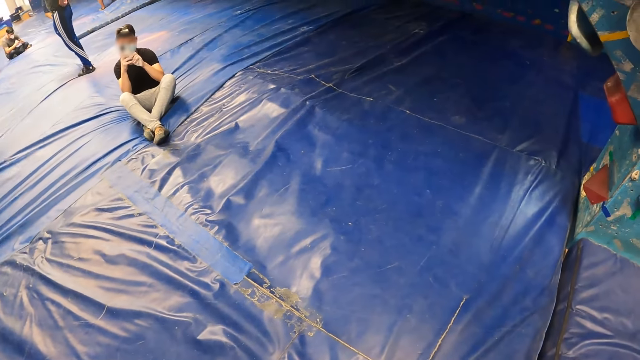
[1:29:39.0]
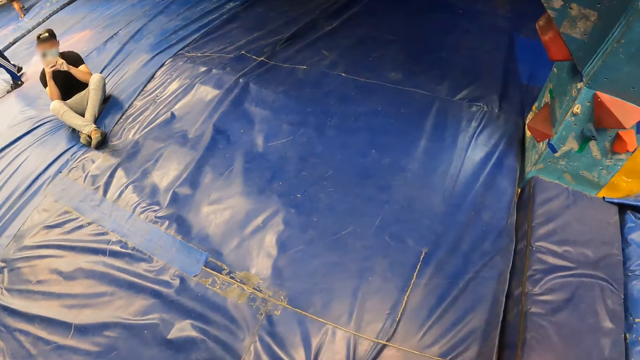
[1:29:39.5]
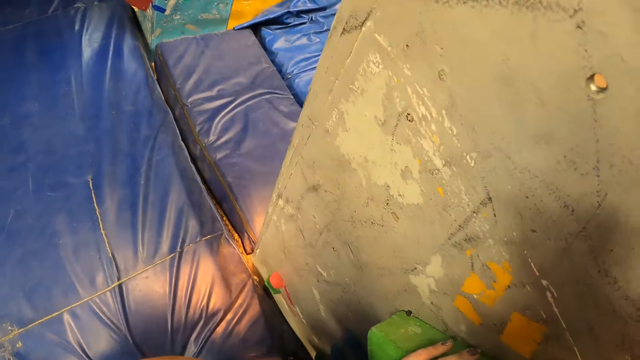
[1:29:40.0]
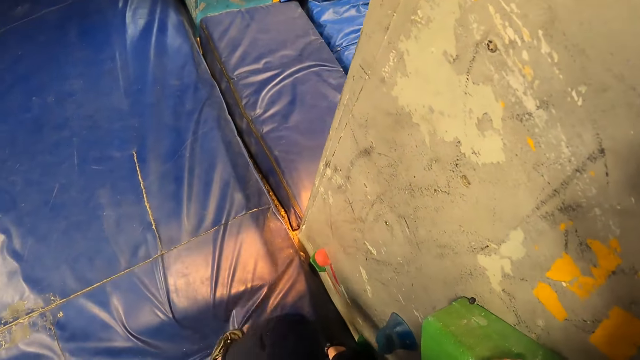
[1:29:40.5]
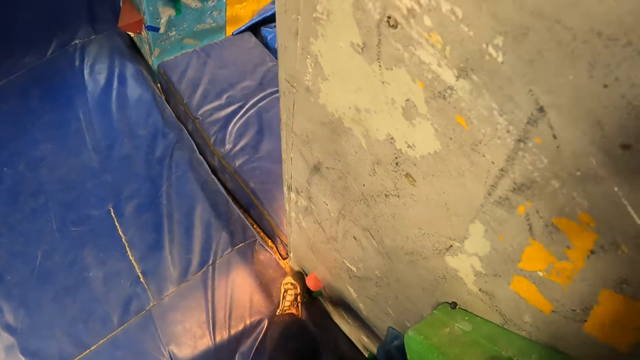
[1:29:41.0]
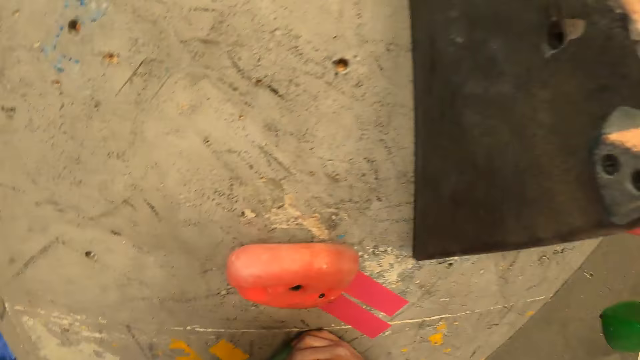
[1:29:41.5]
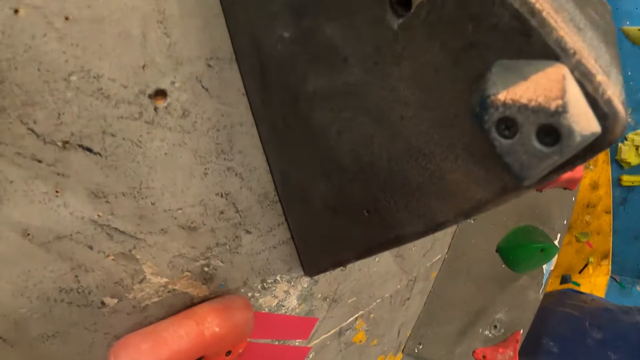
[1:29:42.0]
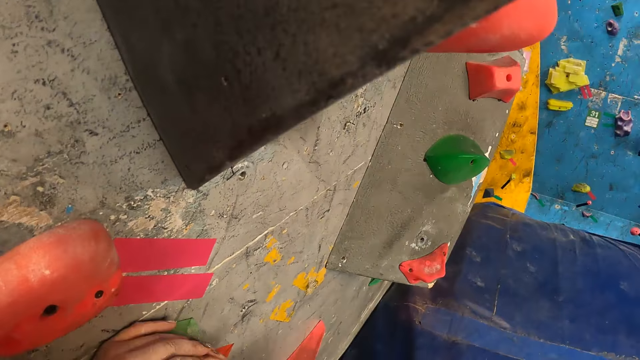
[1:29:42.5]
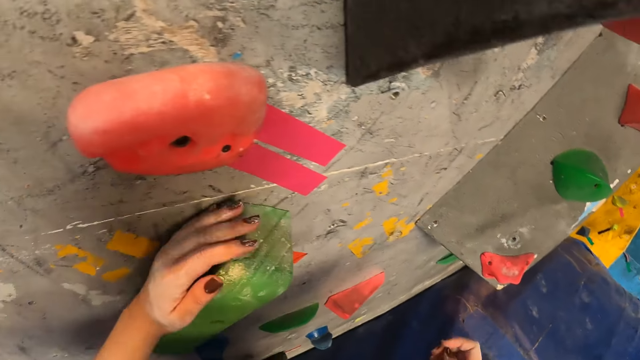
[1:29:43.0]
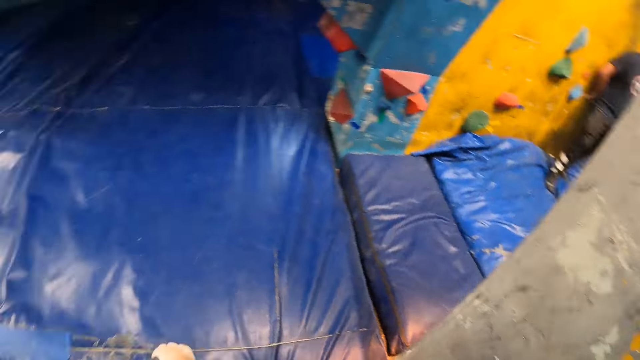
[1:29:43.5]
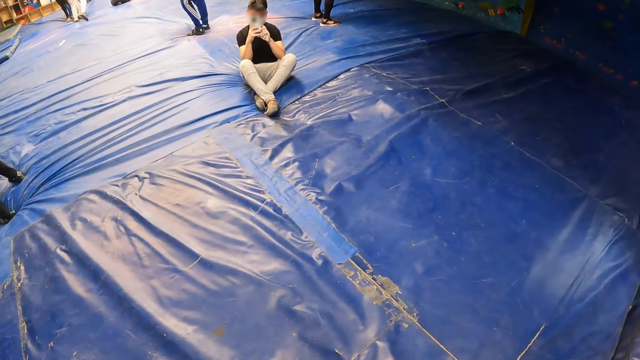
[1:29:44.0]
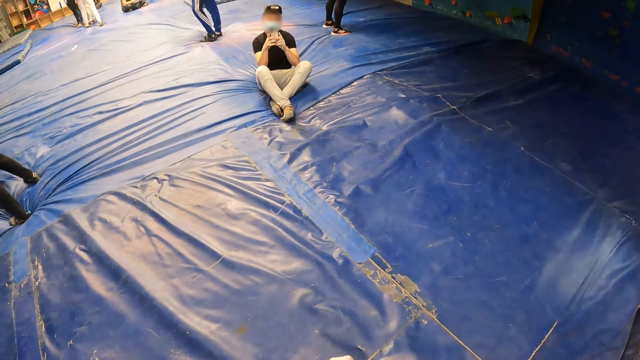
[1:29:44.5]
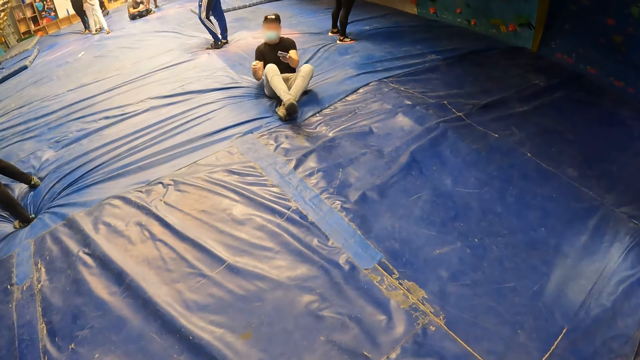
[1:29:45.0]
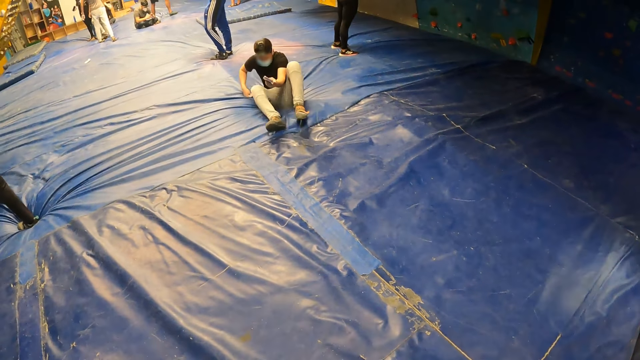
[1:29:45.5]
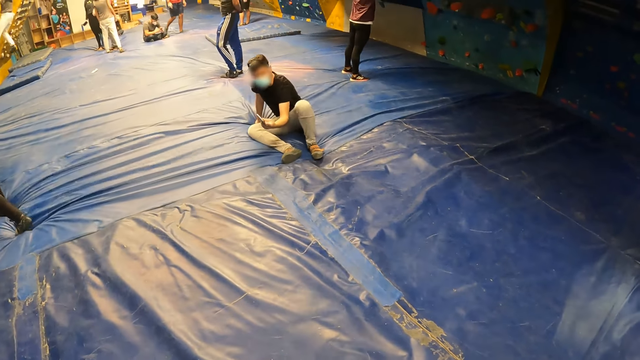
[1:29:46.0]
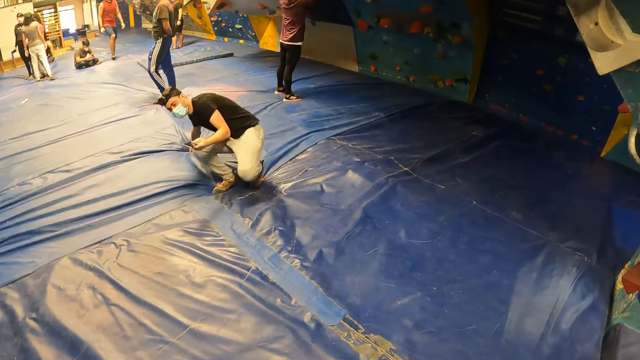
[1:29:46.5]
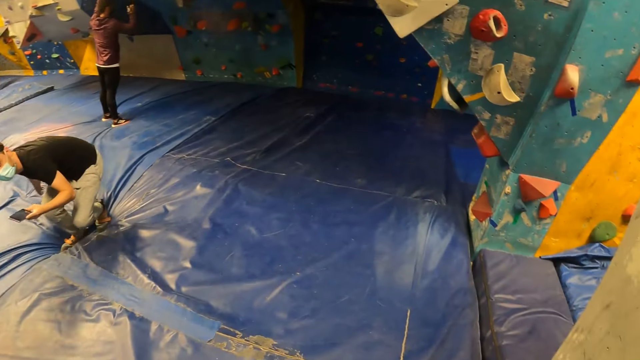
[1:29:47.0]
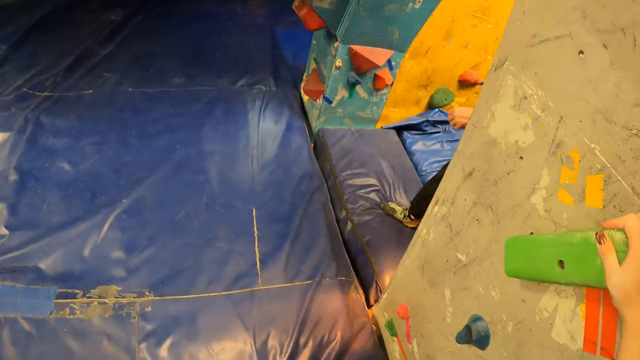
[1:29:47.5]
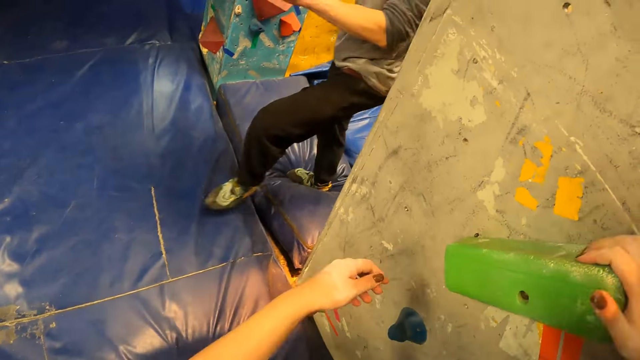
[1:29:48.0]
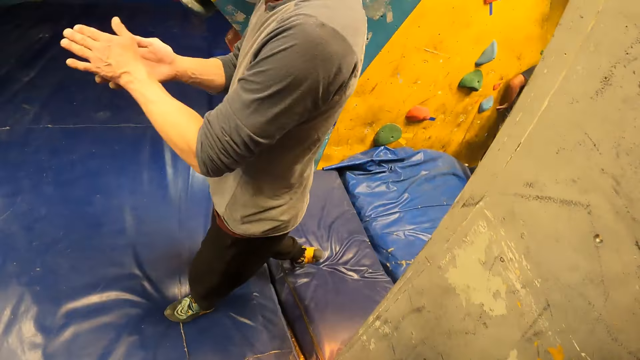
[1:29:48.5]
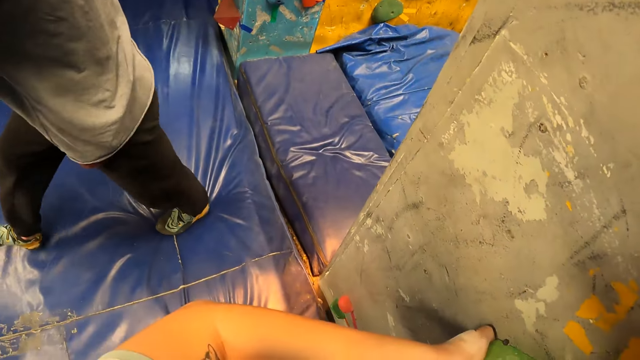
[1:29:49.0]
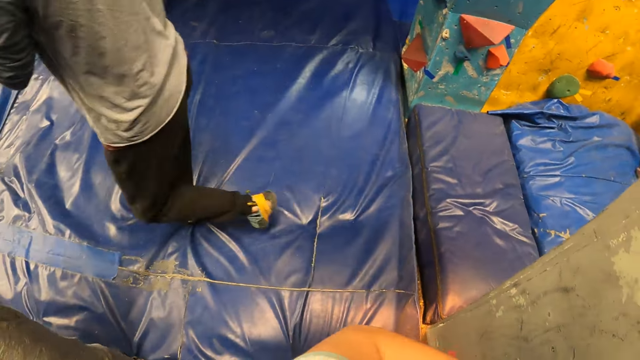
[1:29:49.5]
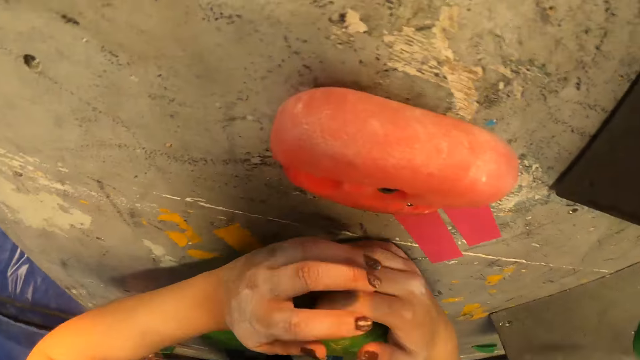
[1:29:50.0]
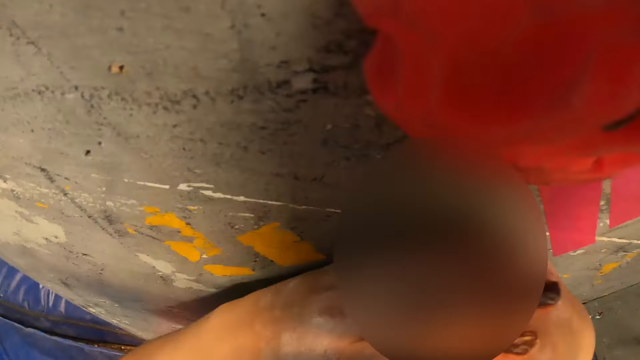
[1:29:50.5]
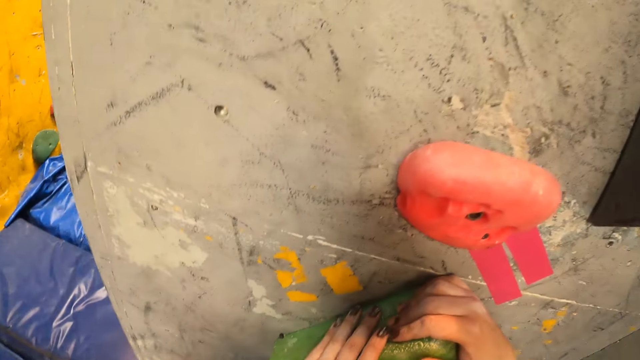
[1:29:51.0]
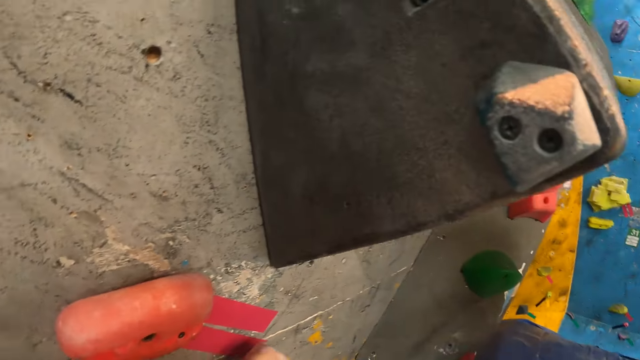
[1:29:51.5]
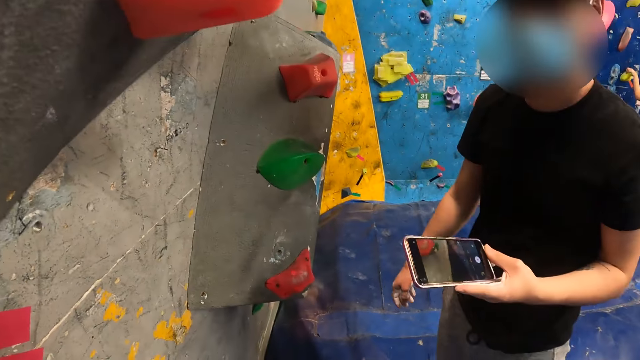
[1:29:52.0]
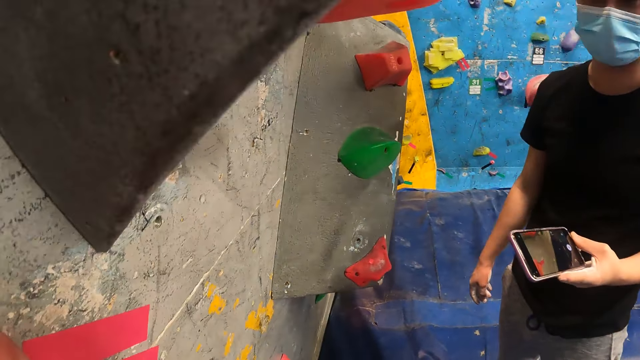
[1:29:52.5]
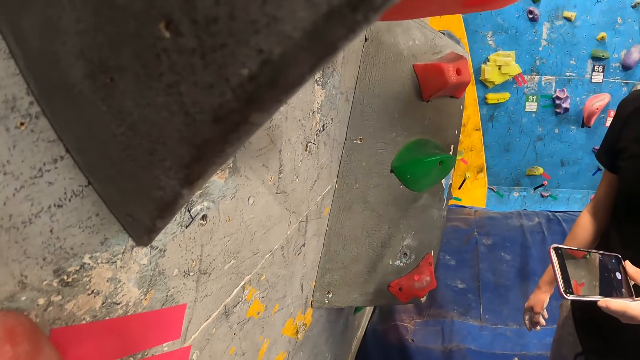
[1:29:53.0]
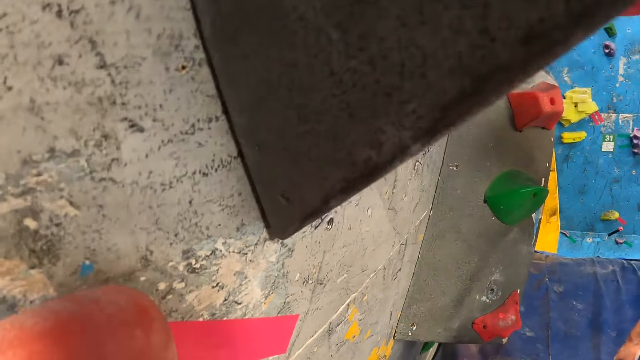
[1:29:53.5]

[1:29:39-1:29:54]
The man takes a picture of the camera wearer with the phone. The camera wearer looks around the room. She touches the wall with her left leg. She climbs the climbing wall and looks around the room. The man gets up. The camera wearer climbs the wall with both hands. She touches the climbing wall.

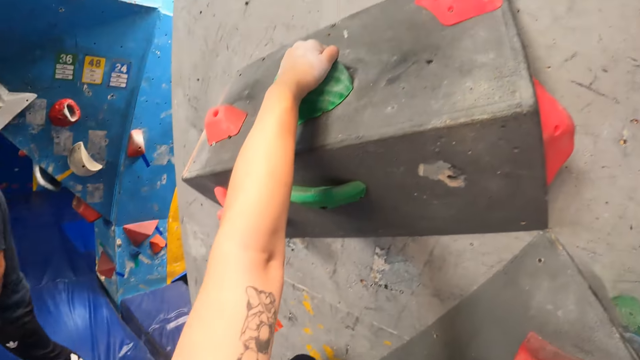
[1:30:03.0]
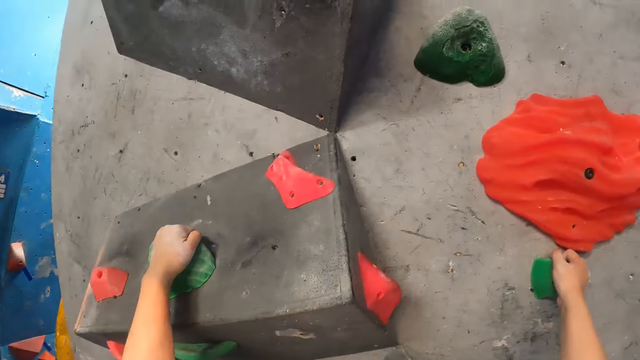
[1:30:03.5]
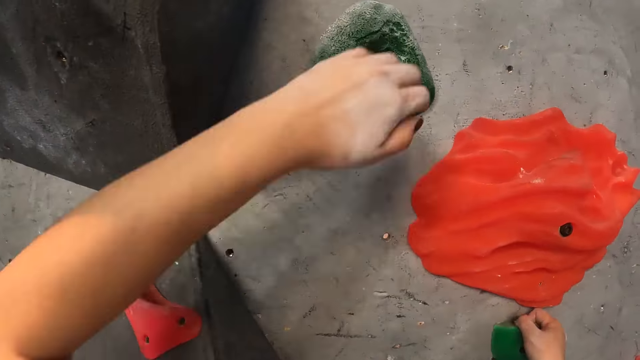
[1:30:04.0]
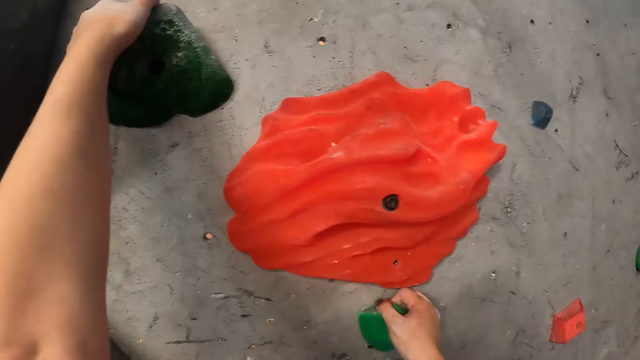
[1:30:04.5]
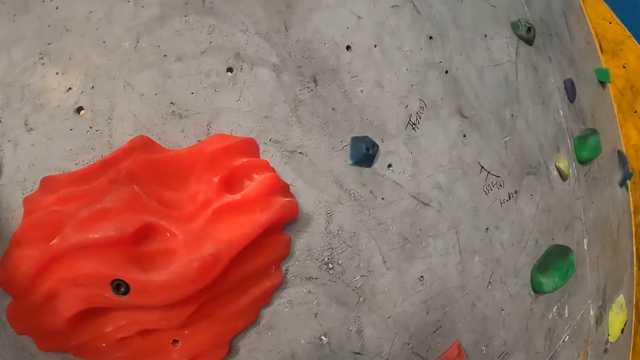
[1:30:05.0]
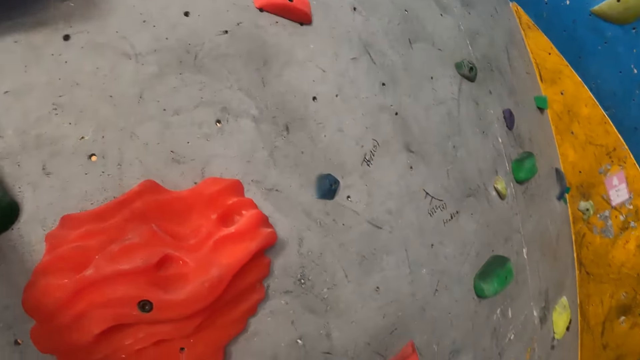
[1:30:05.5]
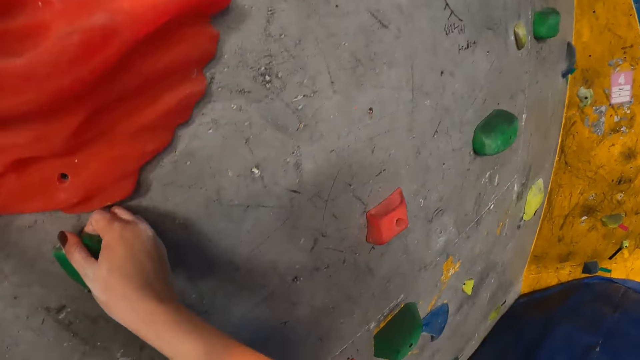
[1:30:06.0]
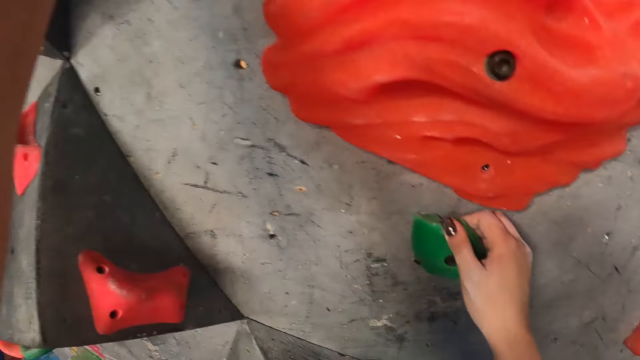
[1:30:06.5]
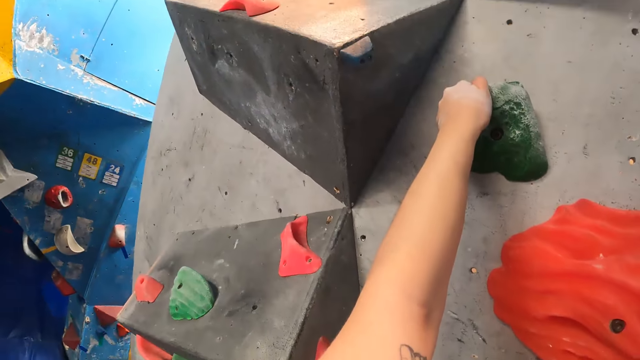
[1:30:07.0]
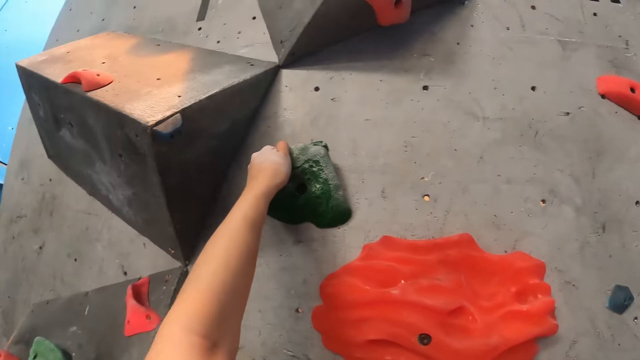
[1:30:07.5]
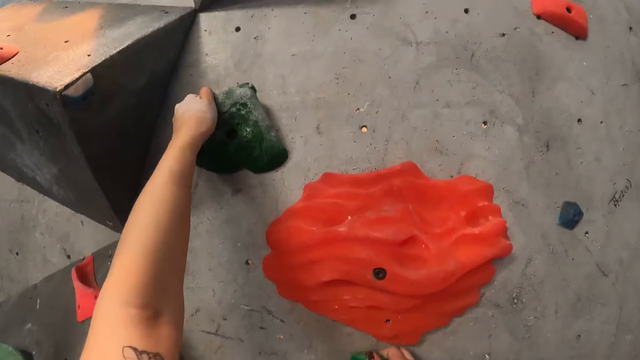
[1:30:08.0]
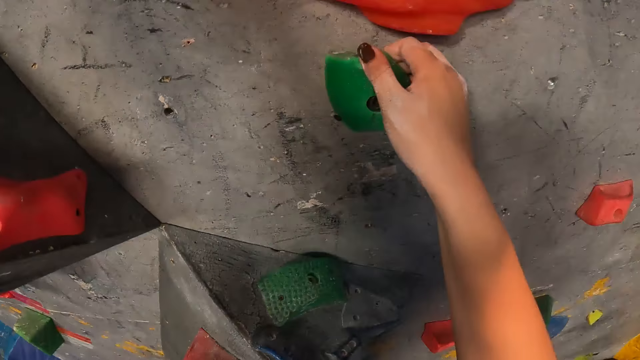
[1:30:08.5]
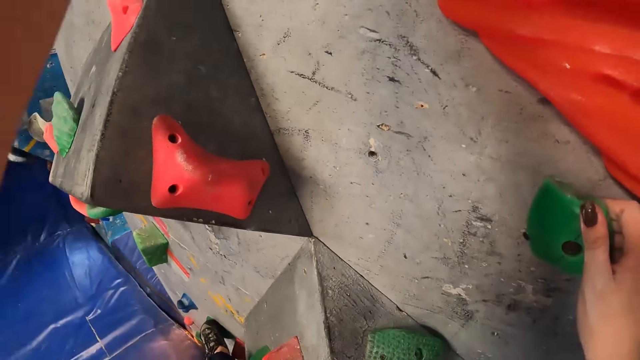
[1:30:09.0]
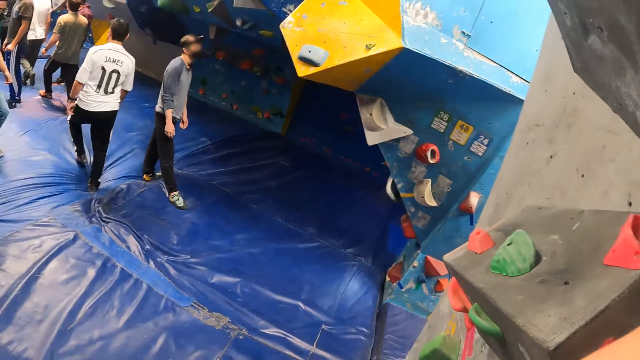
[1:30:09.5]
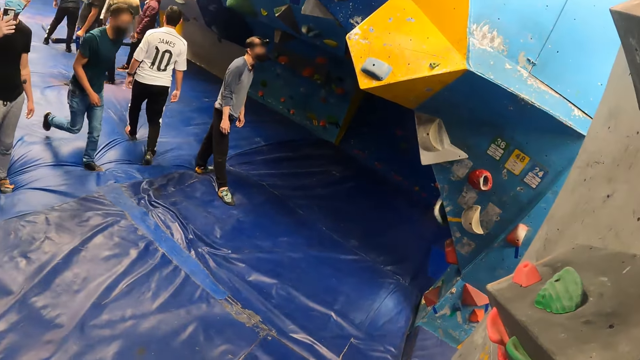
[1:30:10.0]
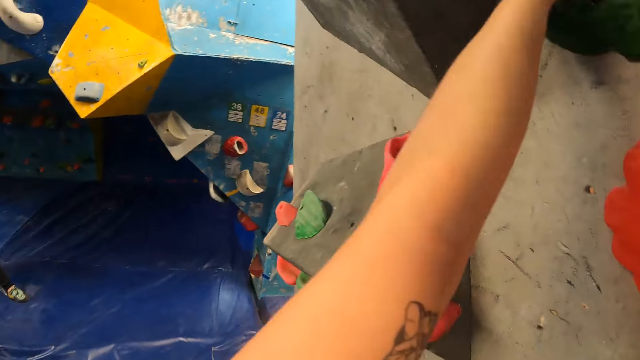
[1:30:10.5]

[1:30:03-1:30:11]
The camera wearer looks around the room.
